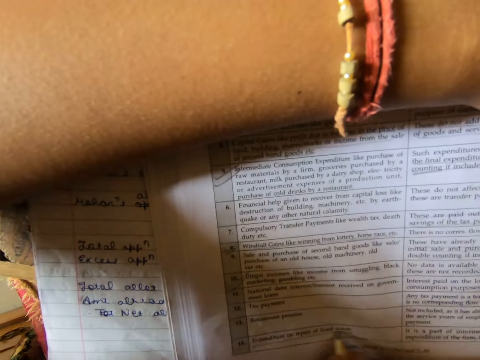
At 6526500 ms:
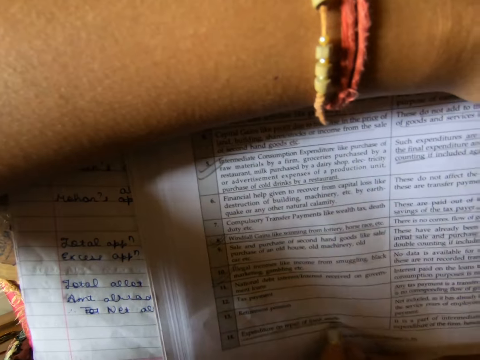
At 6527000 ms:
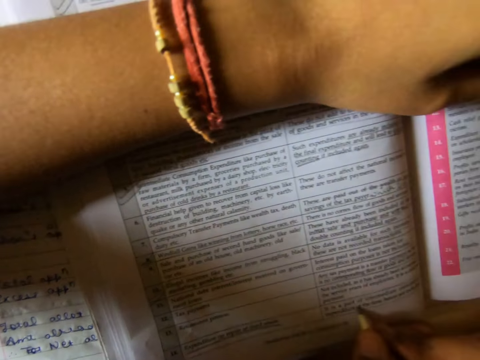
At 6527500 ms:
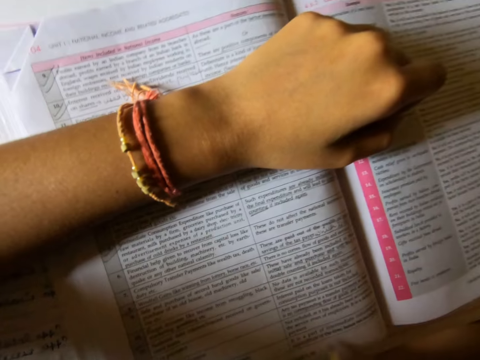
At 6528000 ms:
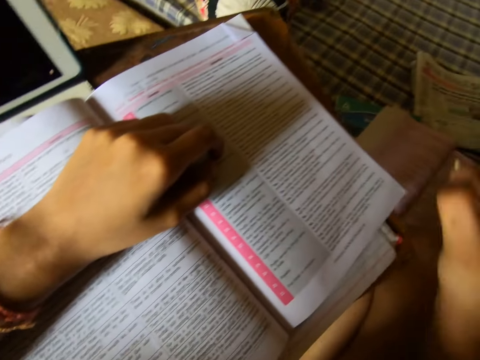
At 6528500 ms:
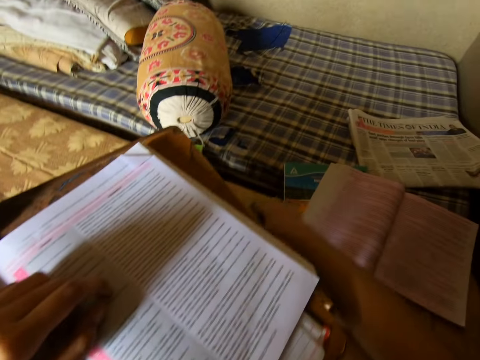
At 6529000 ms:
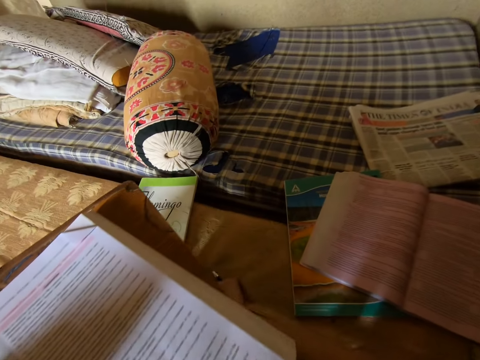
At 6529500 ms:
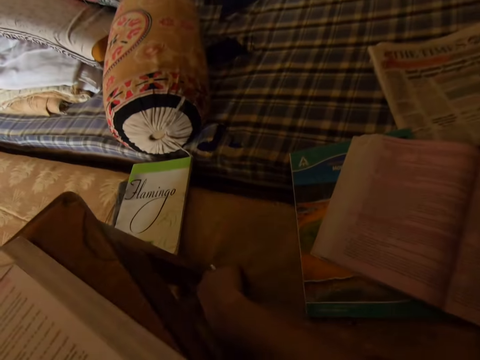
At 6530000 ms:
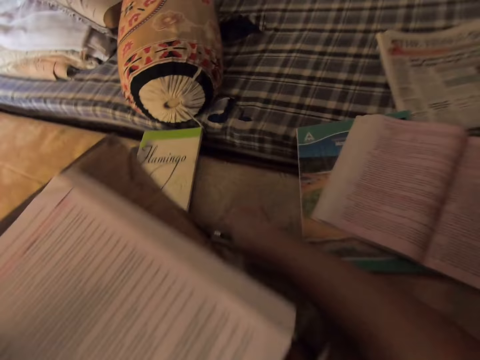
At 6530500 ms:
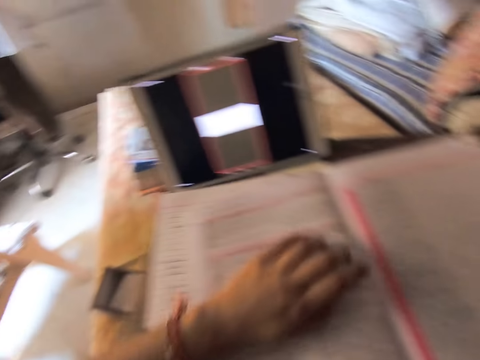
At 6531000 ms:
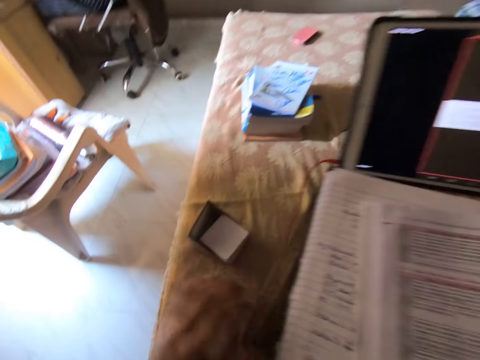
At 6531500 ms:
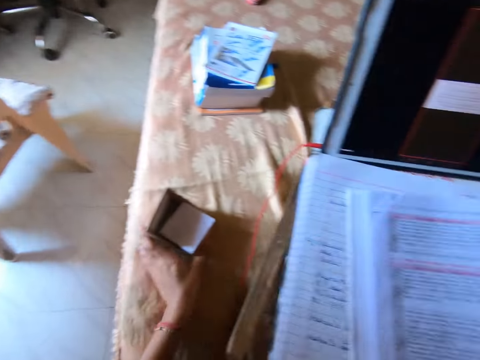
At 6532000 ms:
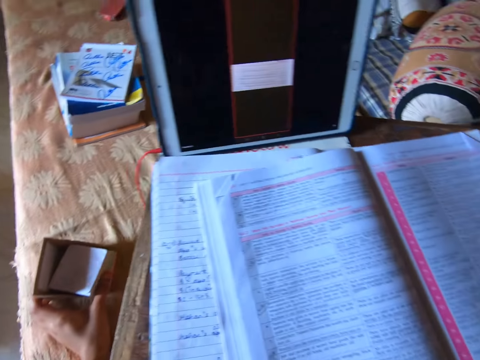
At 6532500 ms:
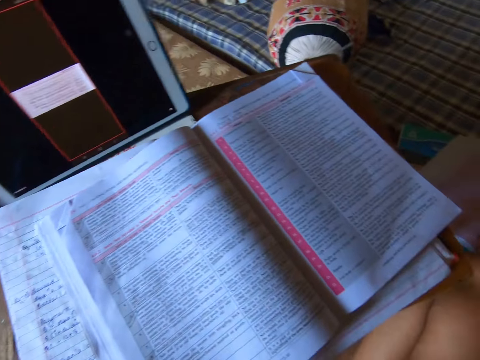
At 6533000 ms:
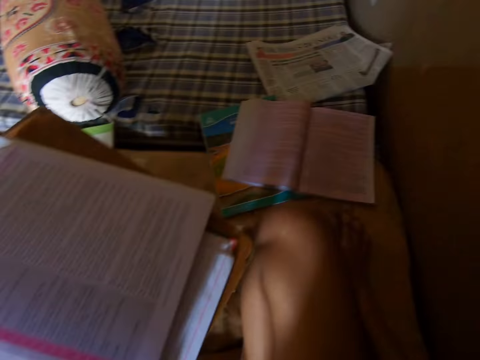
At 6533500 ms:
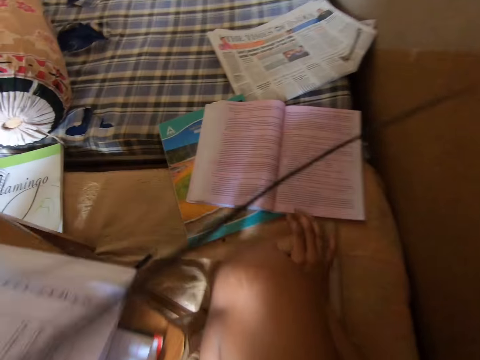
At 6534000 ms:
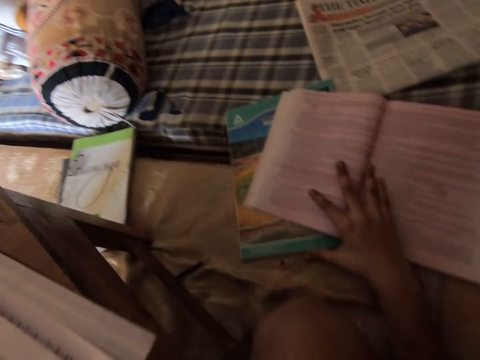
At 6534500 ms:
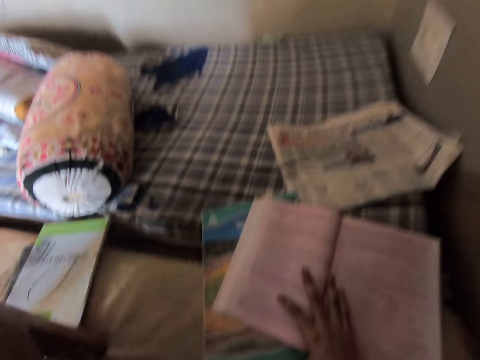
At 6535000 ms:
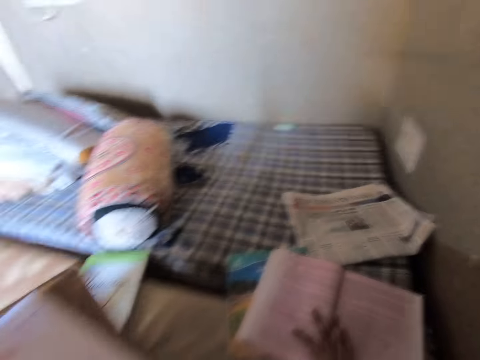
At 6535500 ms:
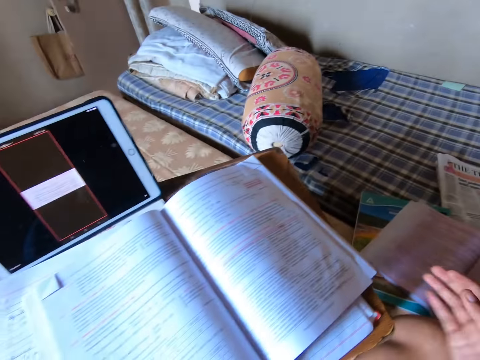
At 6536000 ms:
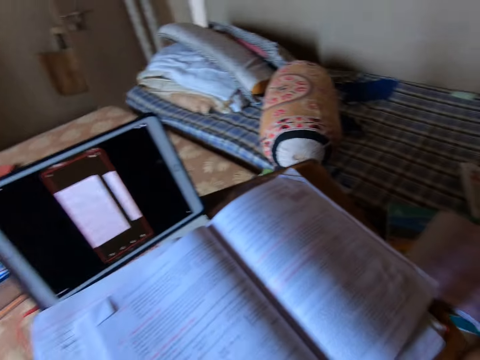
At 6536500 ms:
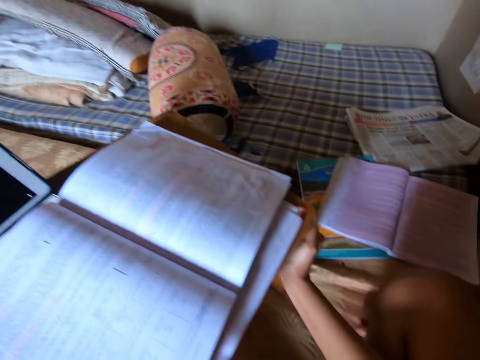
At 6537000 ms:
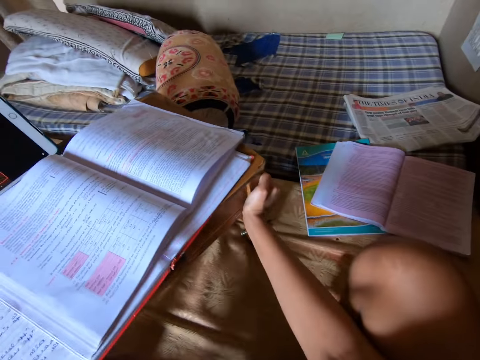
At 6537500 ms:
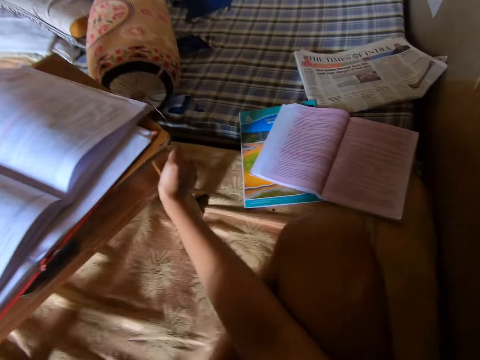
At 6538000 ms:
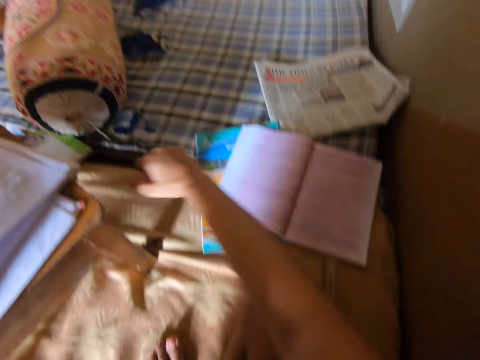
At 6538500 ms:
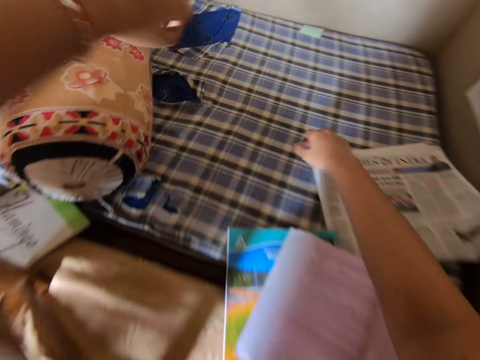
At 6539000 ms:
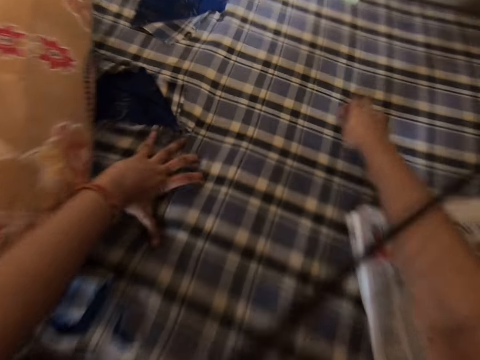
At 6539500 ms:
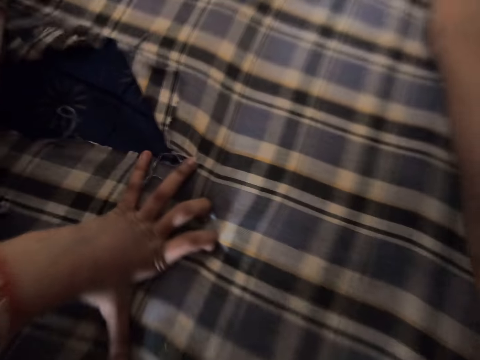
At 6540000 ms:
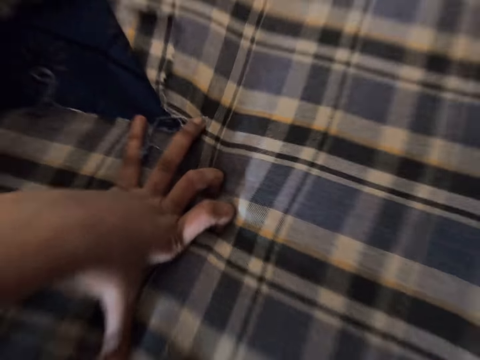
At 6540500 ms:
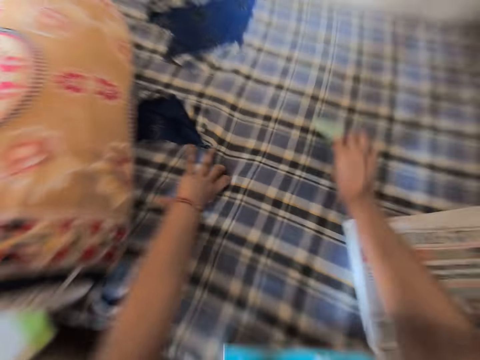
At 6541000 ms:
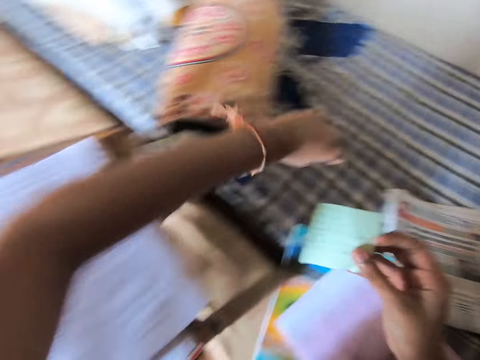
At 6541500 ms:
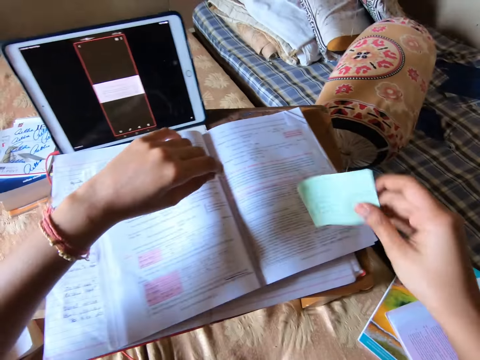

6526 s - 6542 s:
The camera wearer adjusts her right hand to the side of the table. She puts the pencil down with her right hand. She removes her left arm from the books on the table. She adjusts a box with jotters with her left hand. She holds the box with her left hand. She places her right hand on another book on the table. She holds the book with her right hand. She removes her right hand from the book on the table. She pushes the desk with her right hand. She places her right hand on the edge of the table. She removes her hand from the edge of the table. She reaches out towards the bed. She picks up a piece of paper or sticky note on the bed with her right hand.

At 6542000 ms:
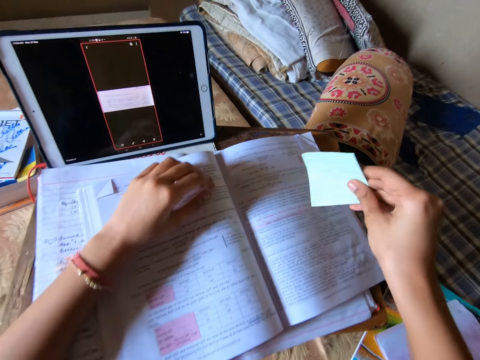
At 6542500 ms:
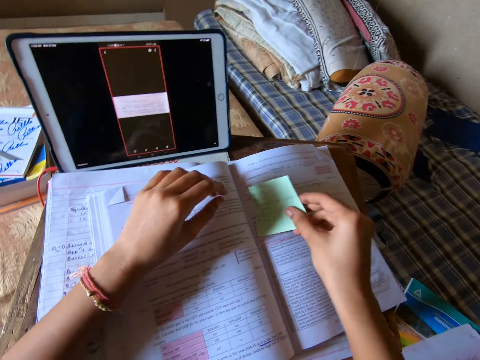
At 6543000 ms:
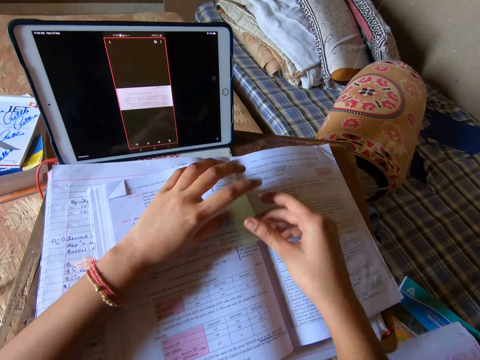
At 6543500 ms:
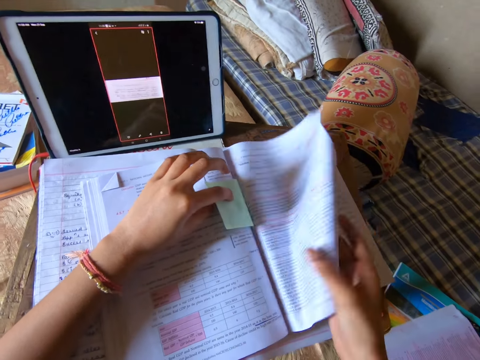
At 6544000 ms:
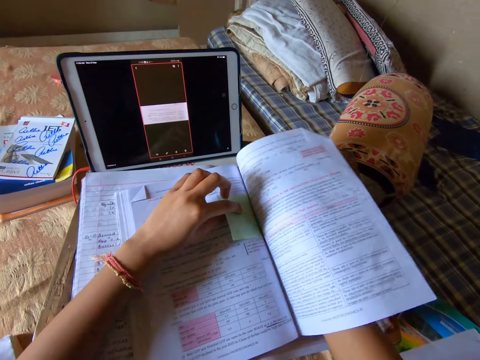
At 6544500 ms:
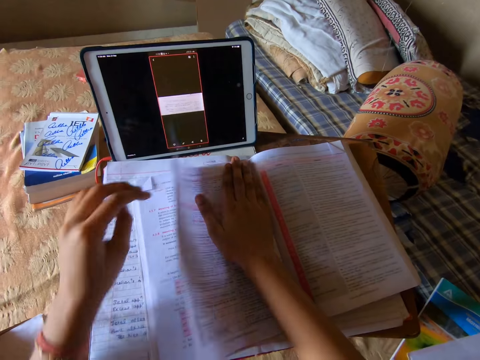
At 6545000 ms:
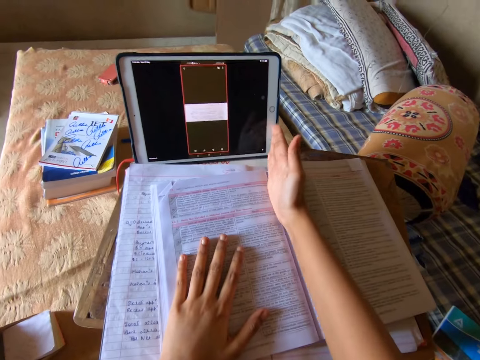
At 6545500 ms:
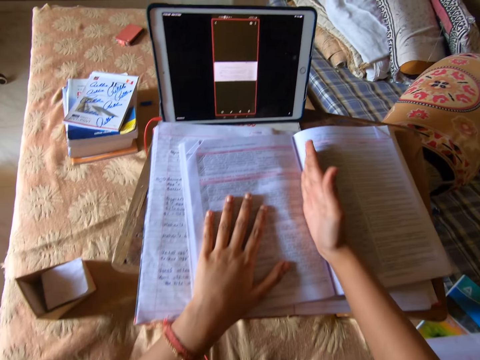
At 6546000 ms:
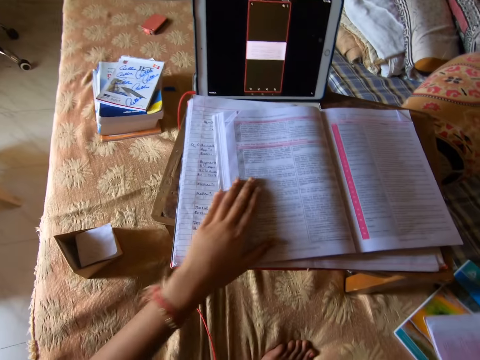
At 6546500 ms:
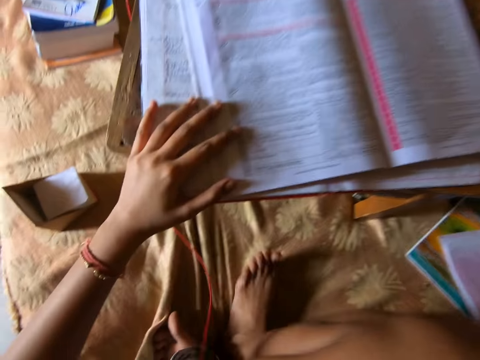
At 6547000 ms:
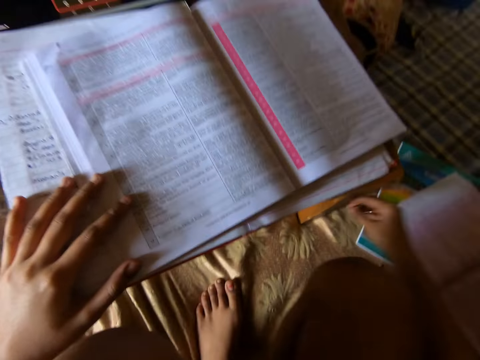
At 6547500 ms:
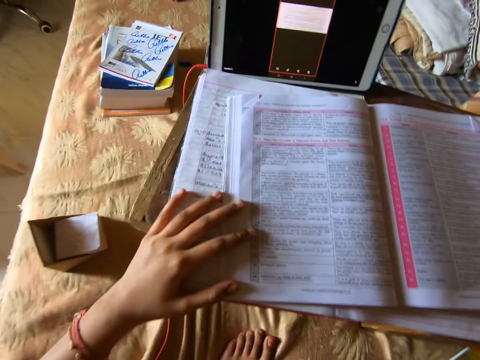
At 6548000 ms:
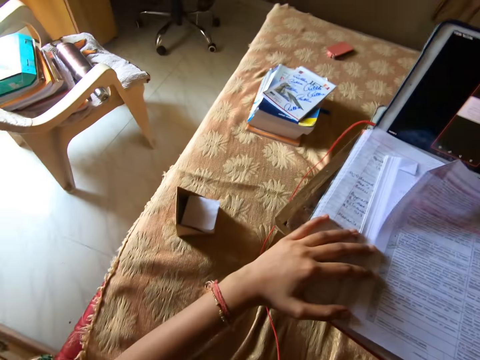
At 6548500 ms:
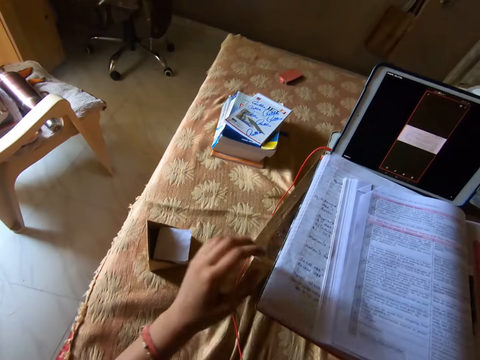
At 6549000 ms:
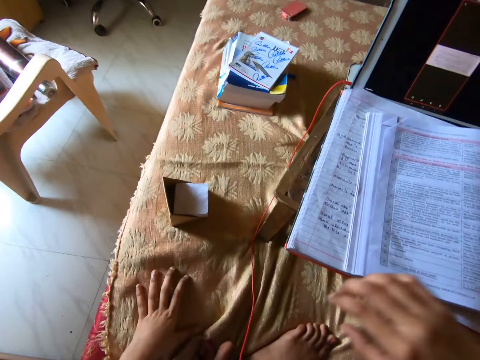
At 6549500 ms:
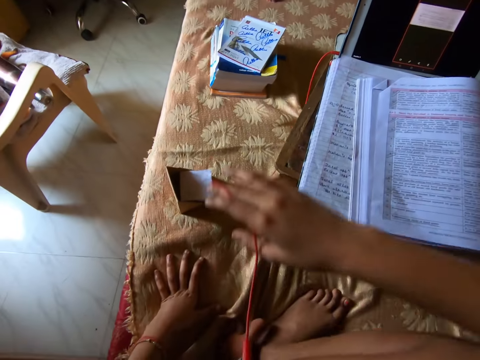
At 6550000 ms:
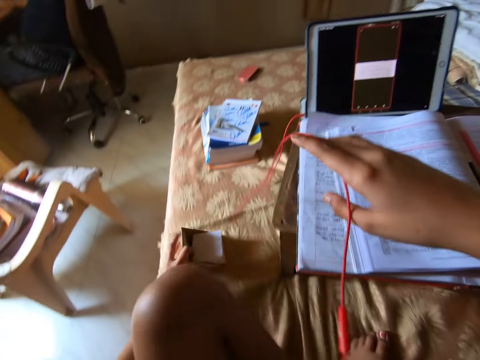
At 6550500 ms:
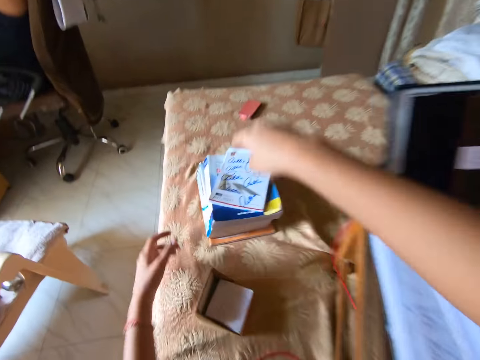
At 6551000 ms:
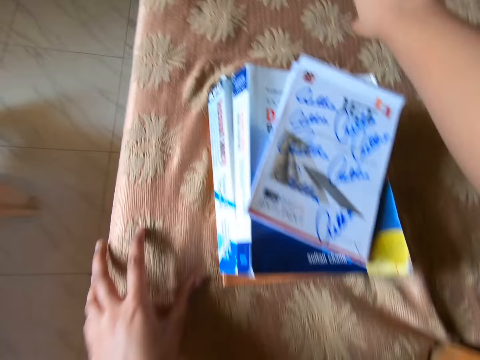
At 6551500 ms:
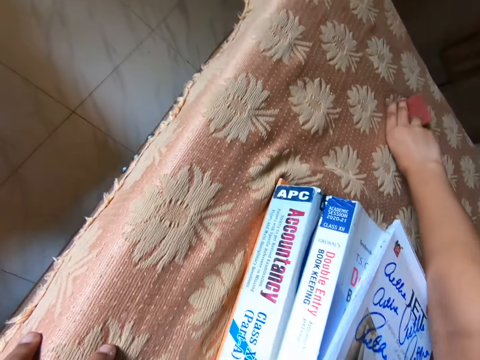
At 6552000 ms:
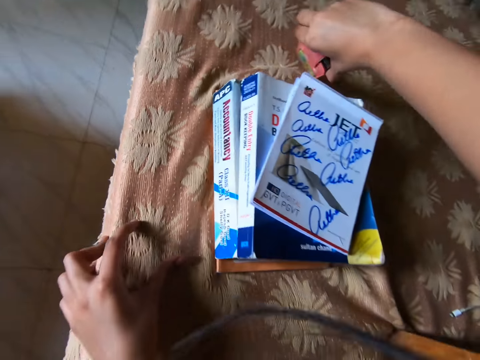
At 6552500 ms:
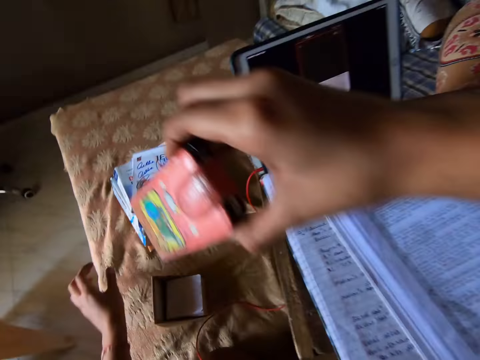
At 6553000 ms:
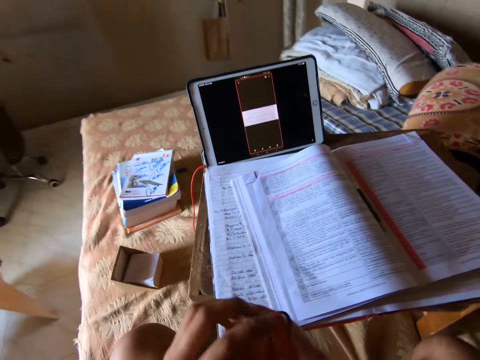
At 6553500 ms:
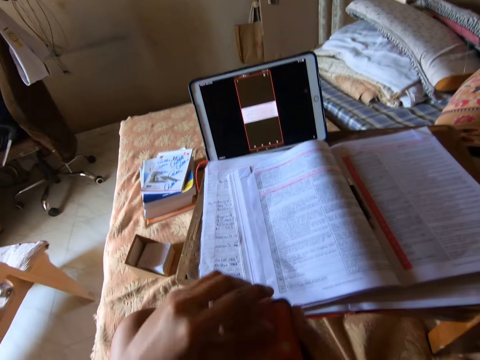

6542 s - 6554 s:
The camera wearer puts the piece of paper inside the book on the table. She flips through the book on the table with her right hand. She flattens the book with her right hand. She adjusts the cable. She pushes the box with her left hand. She reaches out for the phone. She picks up the phone on the table with her right hand. She opens the phone cover.
